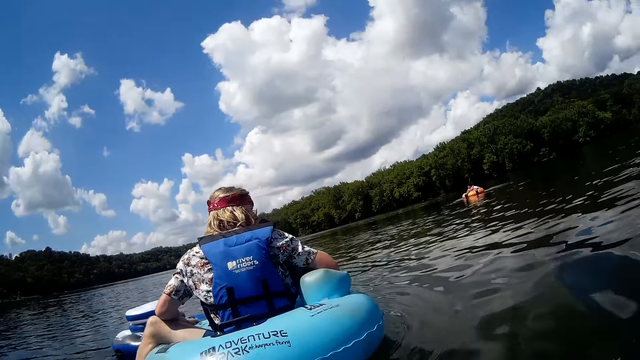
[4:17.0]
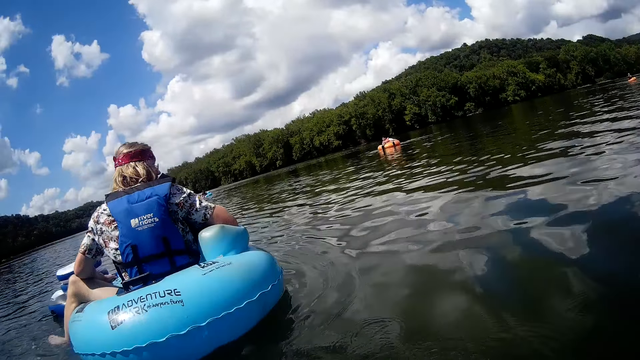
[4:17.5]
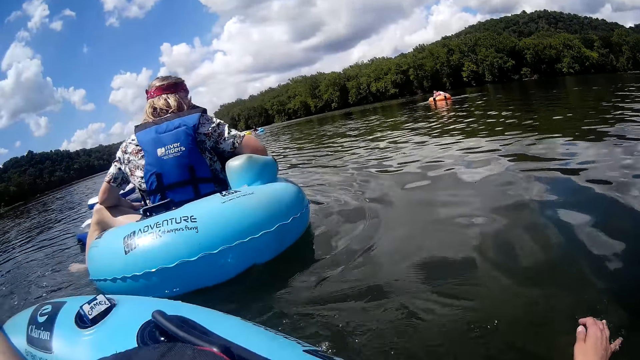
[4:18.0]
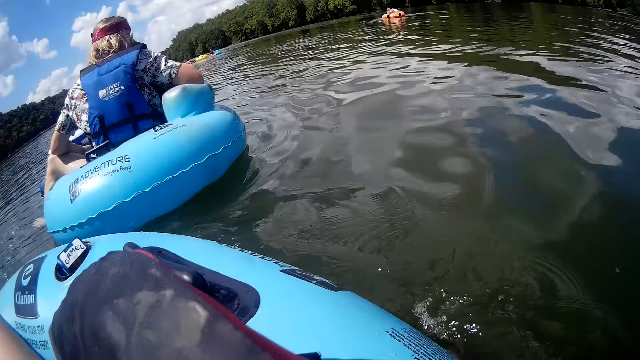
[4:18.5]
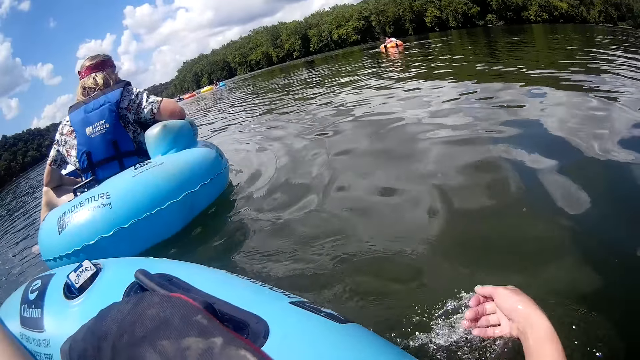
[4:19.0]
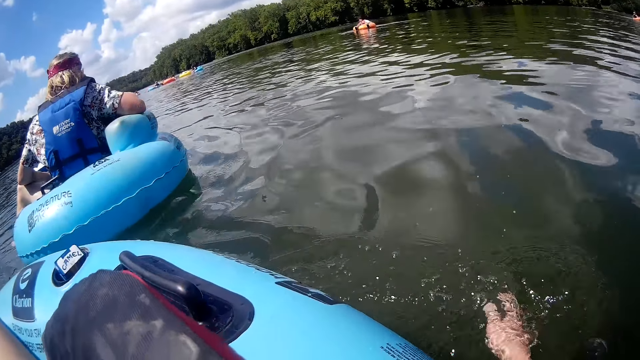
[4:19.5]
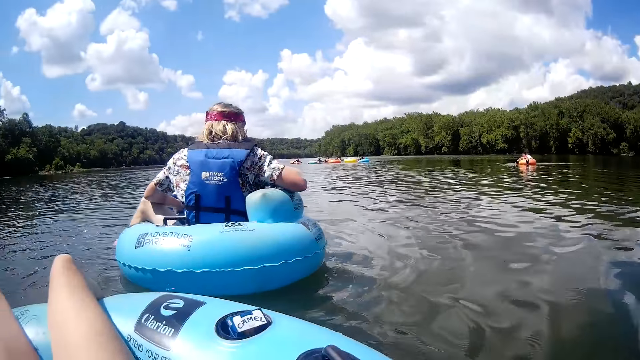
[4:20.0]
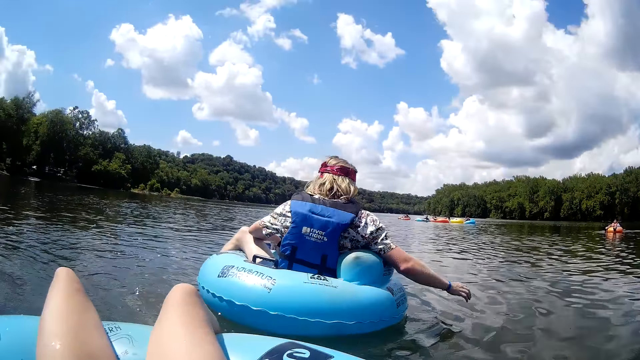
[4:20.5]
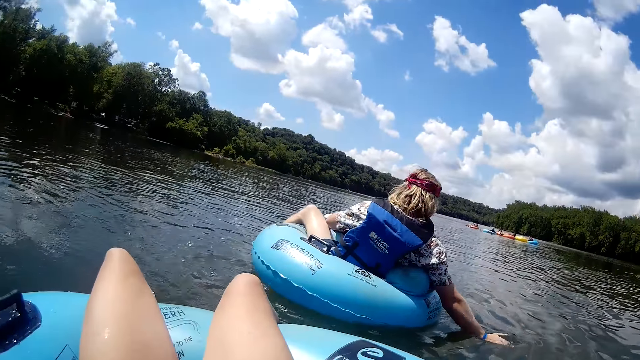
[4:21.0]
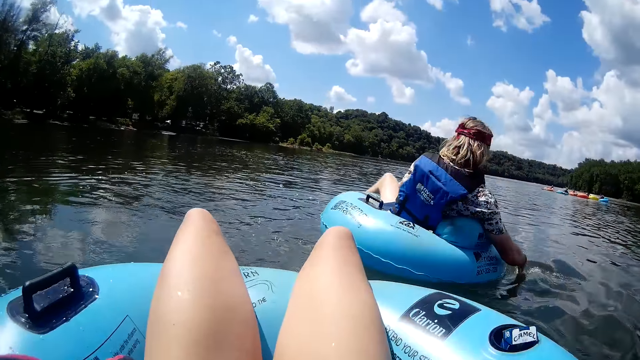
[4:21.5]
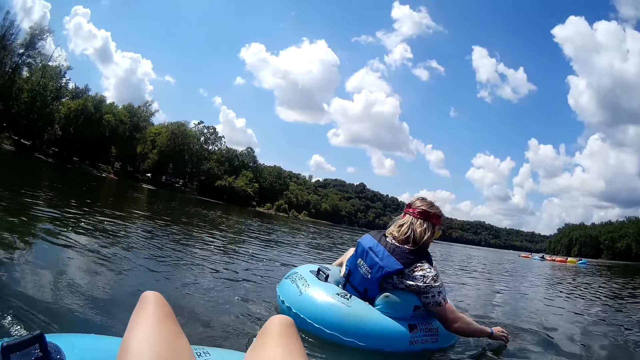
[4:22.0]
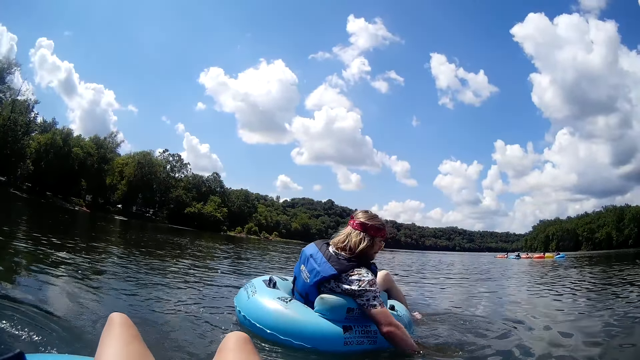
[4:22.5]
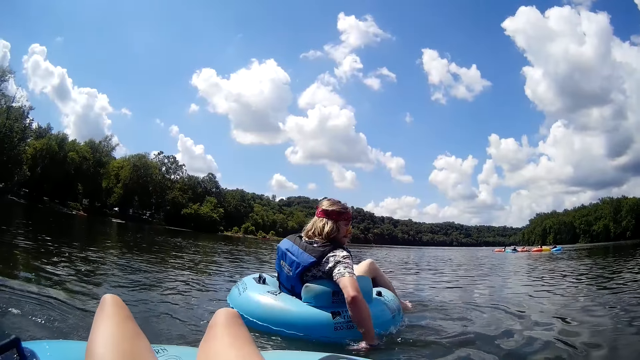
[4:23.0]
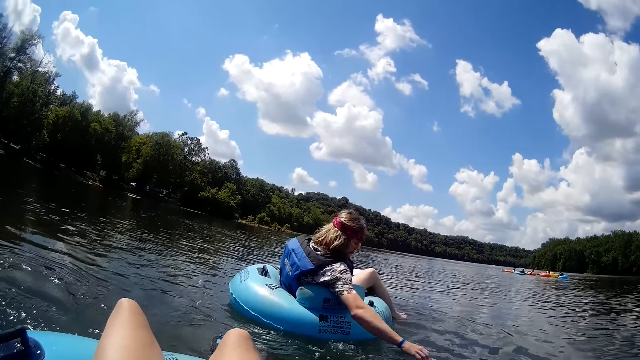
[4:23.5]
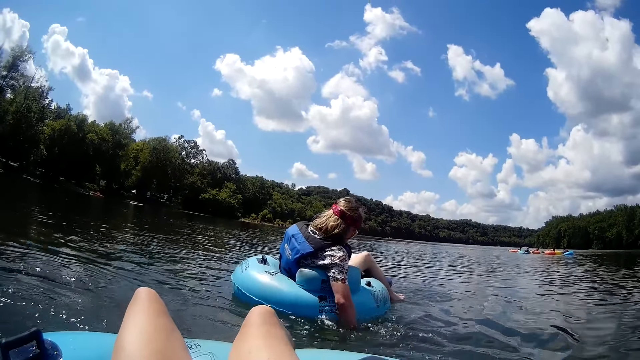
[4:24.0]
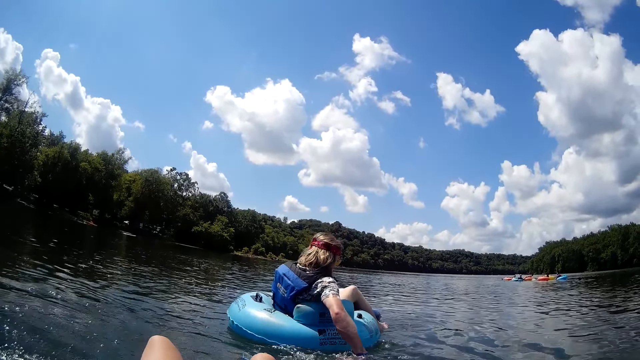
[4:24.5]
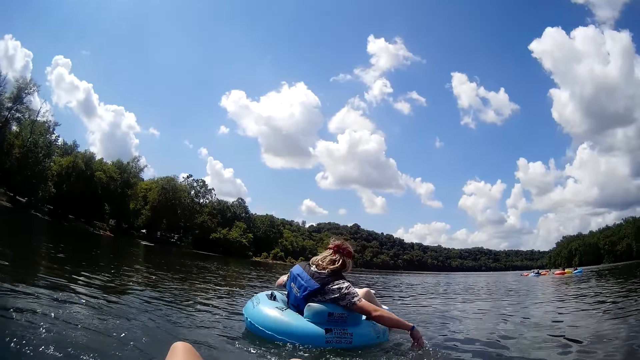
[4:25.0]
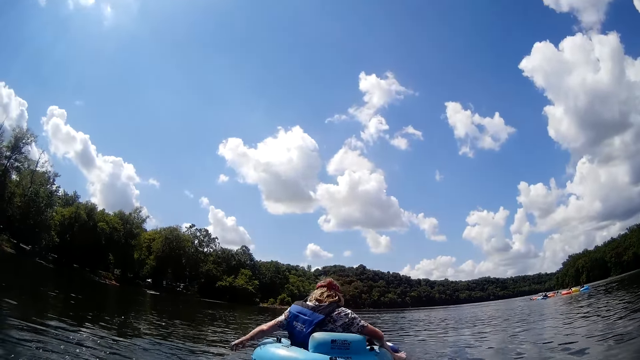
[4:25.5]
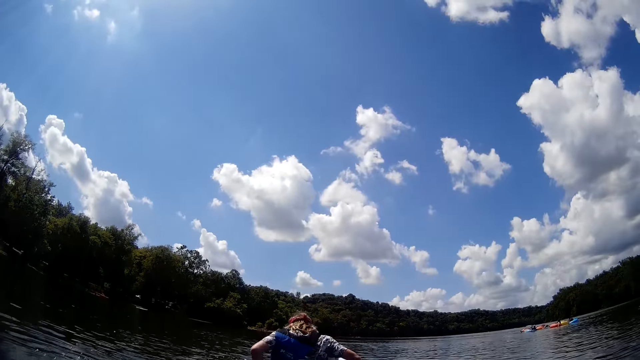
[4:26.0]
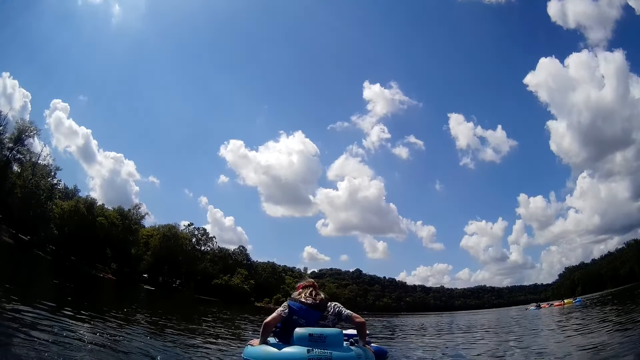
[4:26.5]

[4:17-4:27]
The camera wearer steers the inflated boat in the water with both hands.

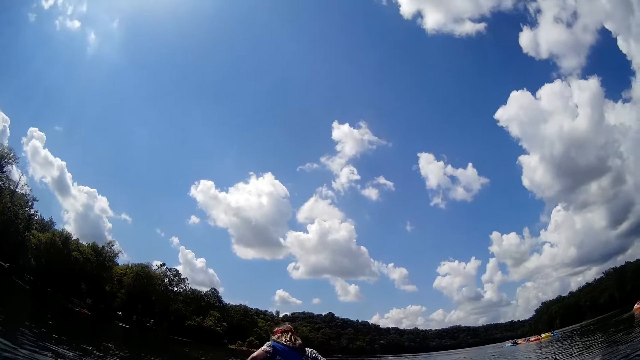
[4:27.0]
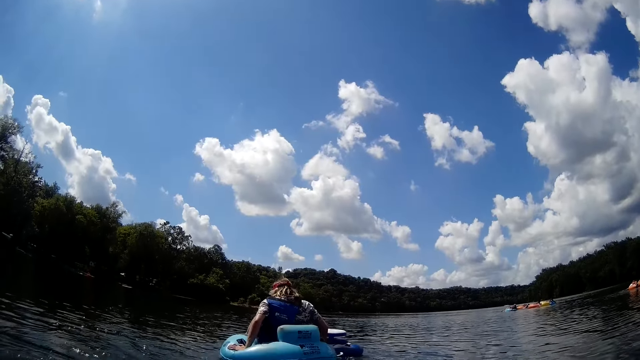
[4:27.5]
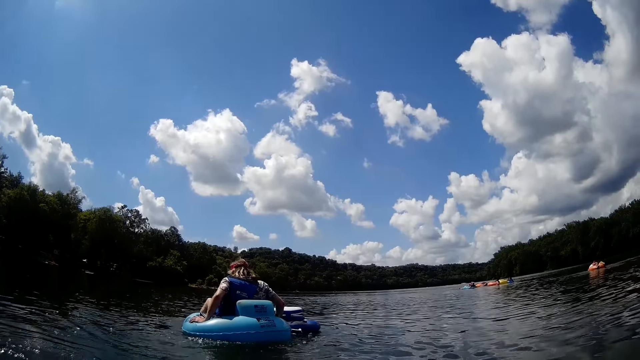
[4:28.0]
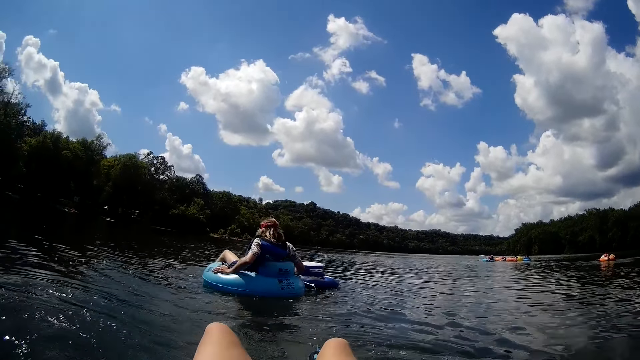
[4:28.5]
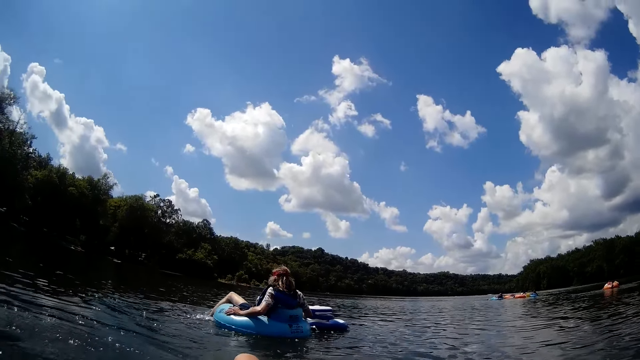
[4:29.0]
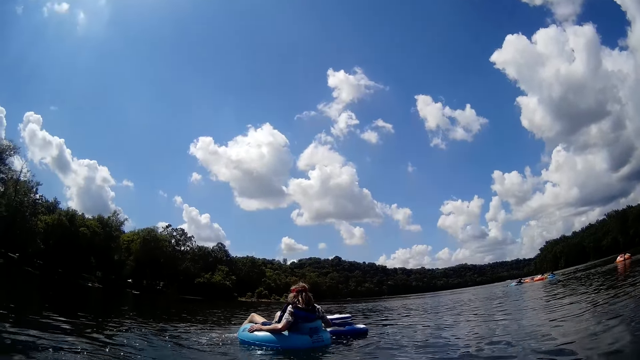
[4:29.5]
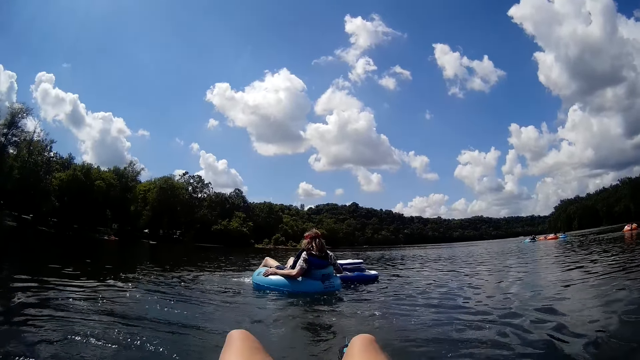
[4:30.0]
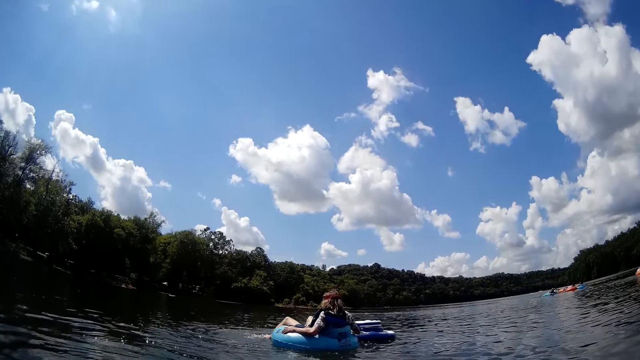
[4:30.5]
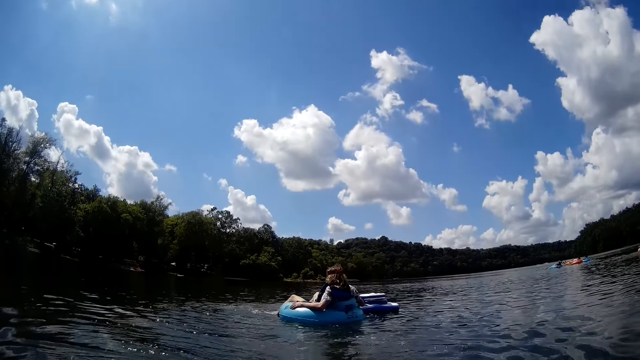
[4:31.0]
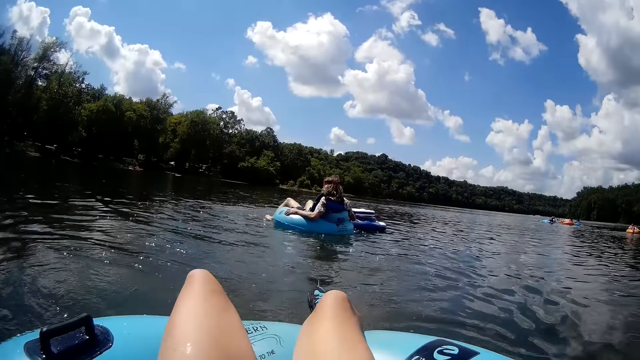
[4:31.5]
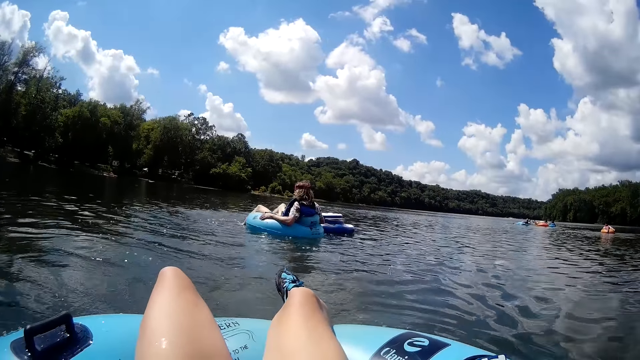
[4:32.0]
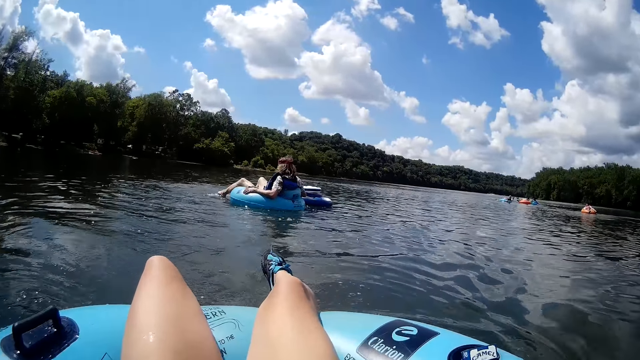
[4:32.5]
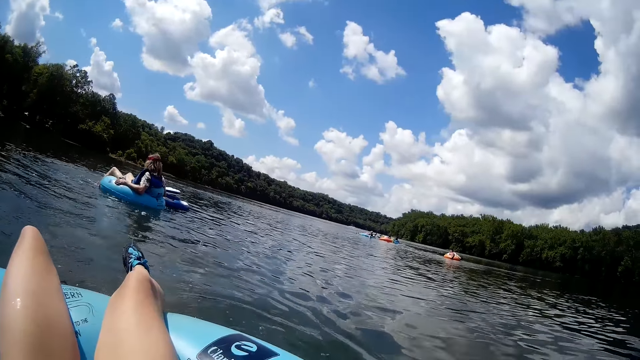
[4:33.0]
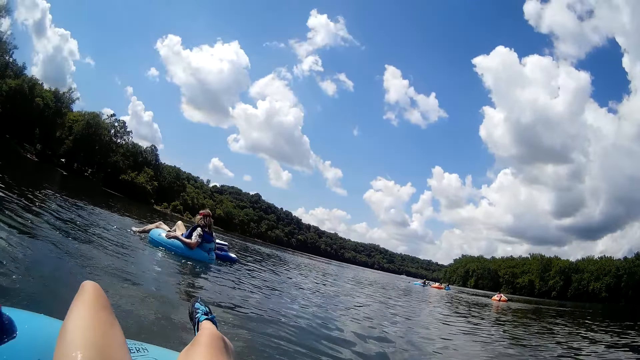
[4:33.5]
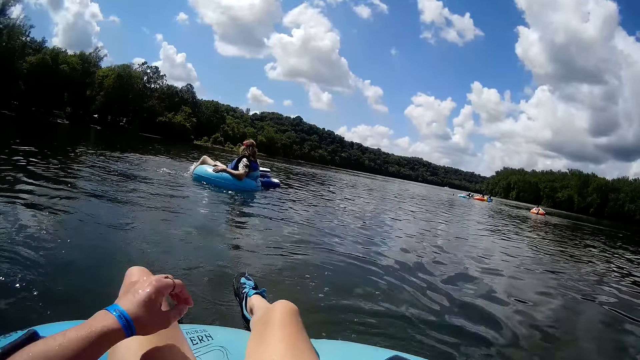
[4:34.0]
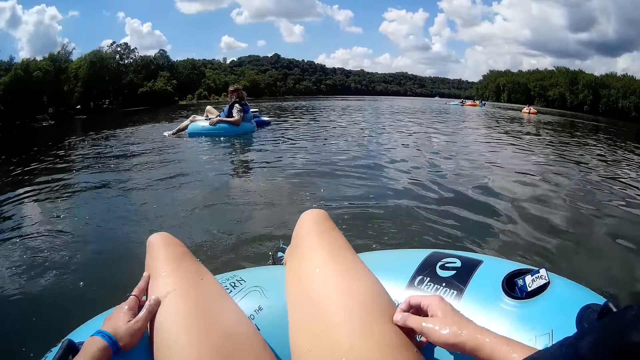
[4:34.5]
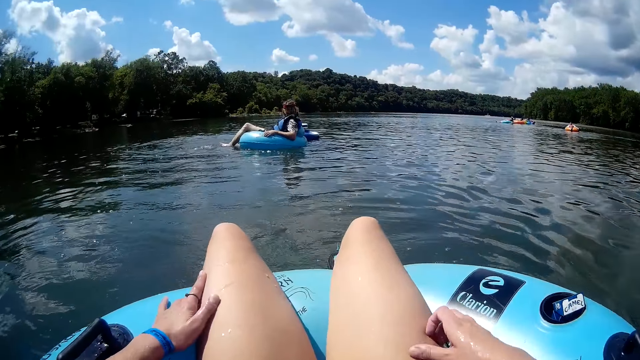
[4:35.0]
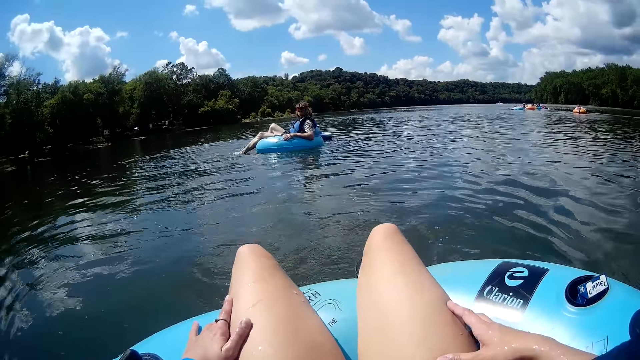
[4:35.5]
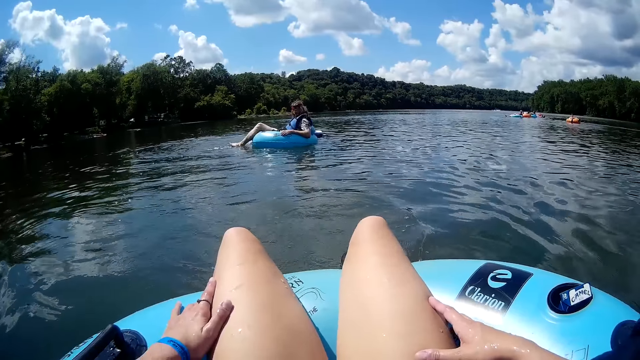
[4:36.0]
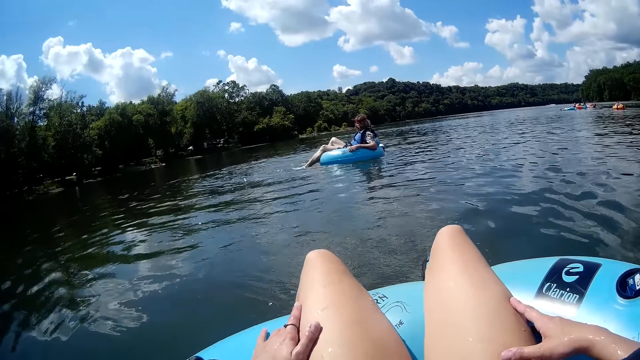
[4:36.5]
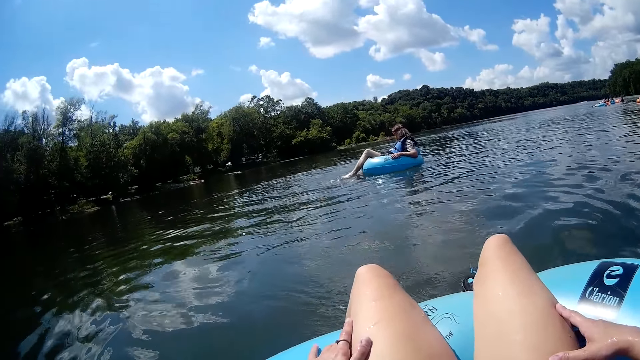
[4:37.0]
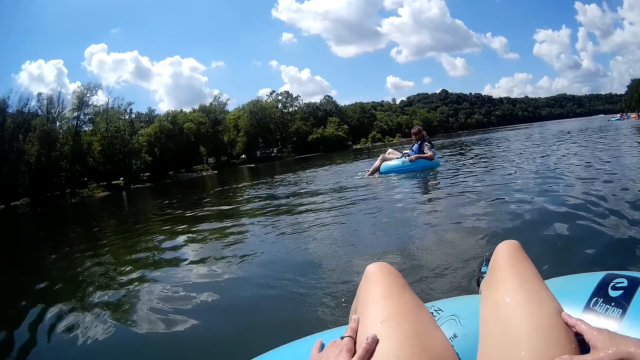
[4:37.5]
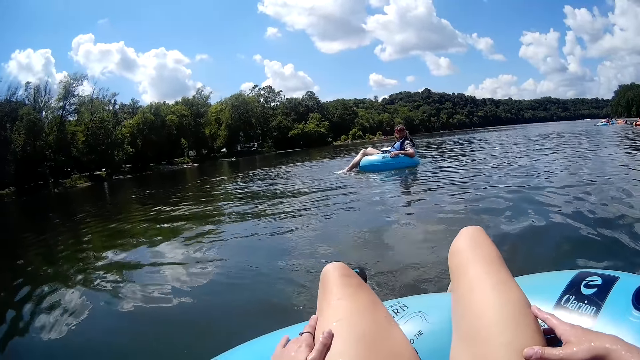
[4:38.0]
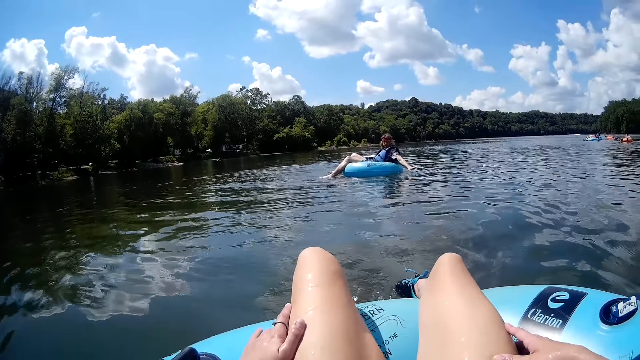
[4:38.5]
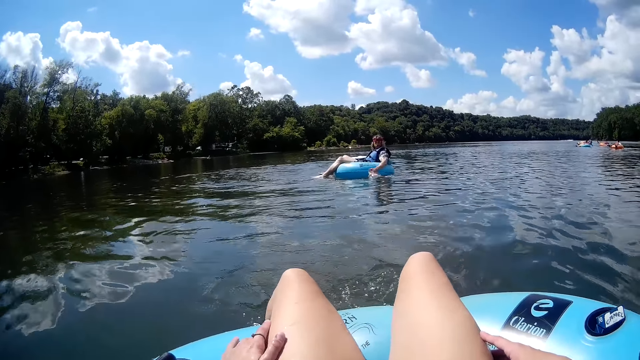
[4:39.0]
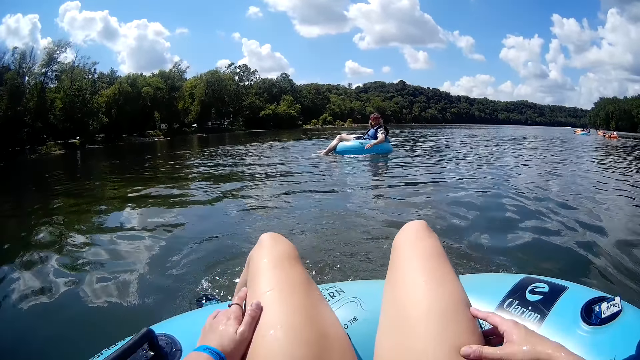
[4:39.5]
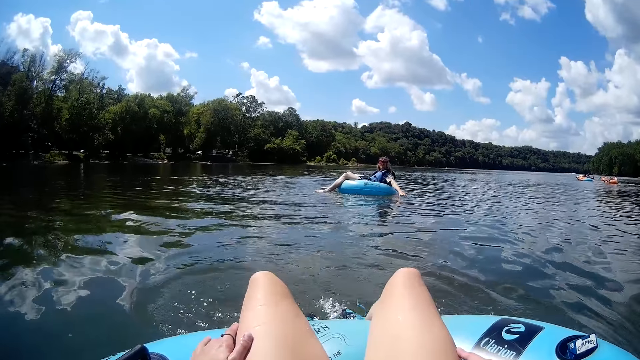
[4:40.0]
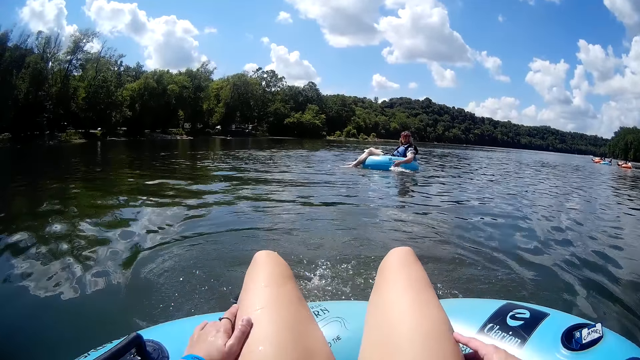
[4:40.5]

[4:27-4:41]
A man steers the inflated boat in the water with his legs. The camera wearer steers the inflated boat in the water with her legs. Another man steers the inflated boat in the water with both hands. The camera wearer taps the water with her legs.
